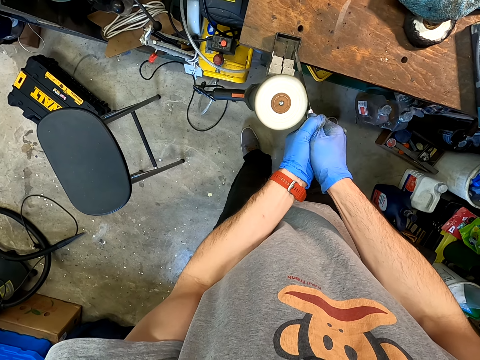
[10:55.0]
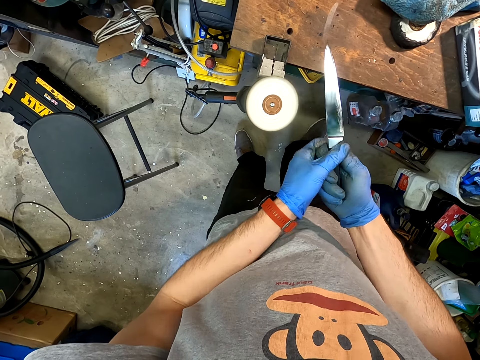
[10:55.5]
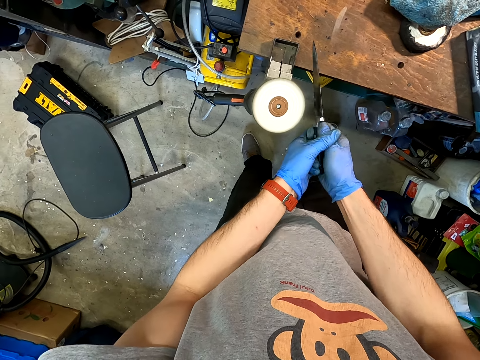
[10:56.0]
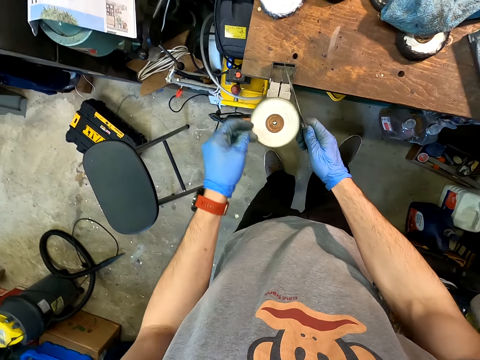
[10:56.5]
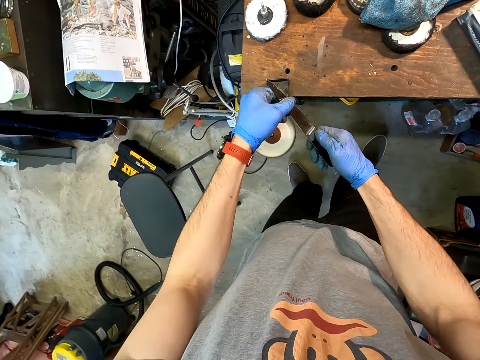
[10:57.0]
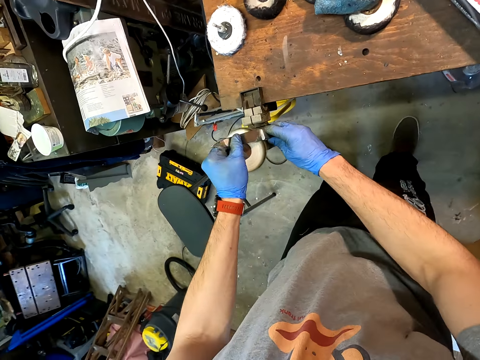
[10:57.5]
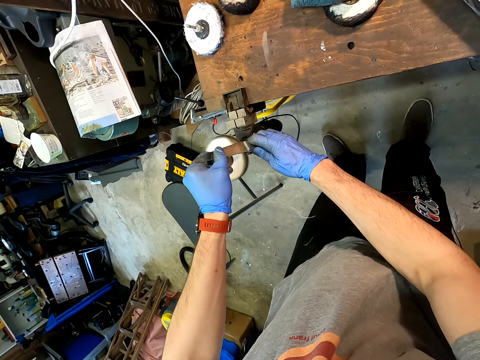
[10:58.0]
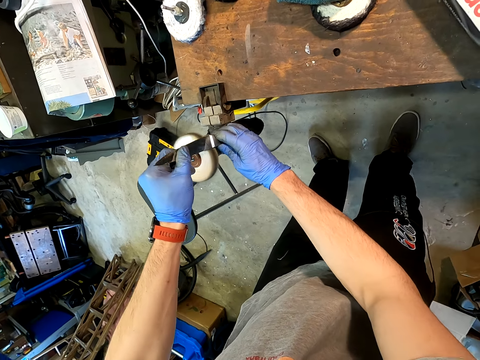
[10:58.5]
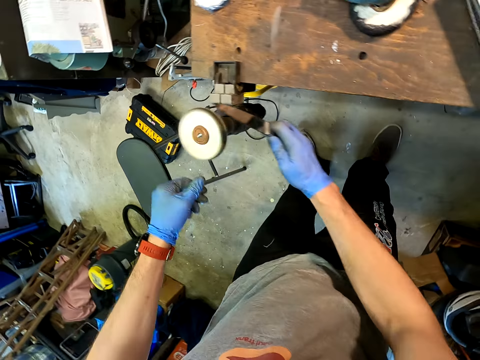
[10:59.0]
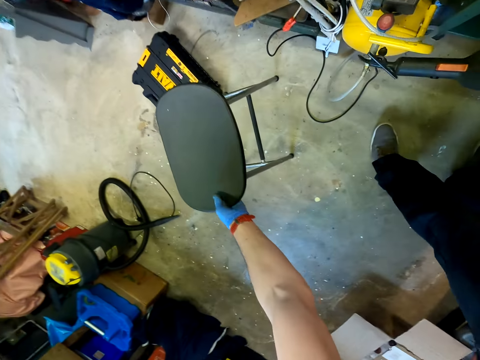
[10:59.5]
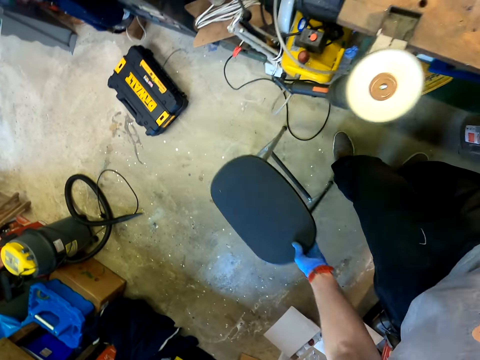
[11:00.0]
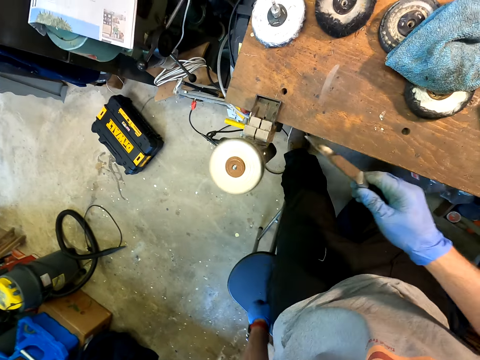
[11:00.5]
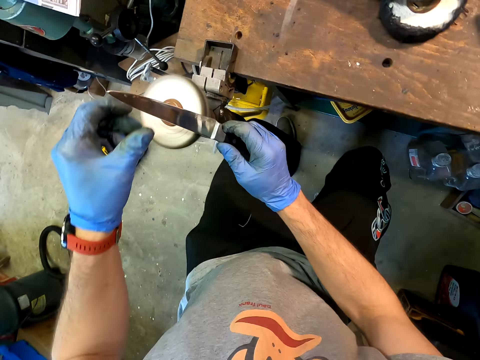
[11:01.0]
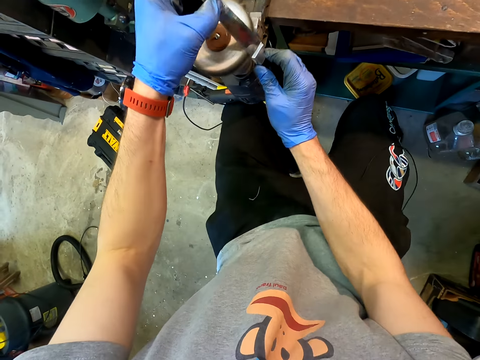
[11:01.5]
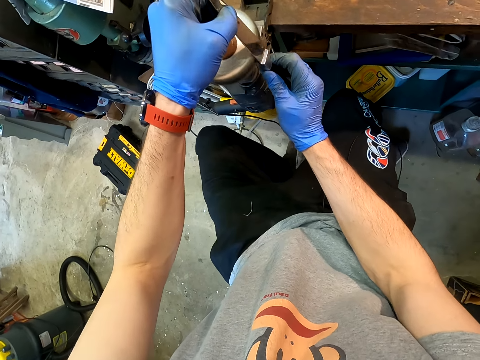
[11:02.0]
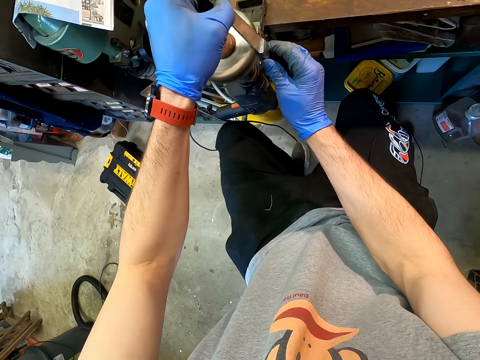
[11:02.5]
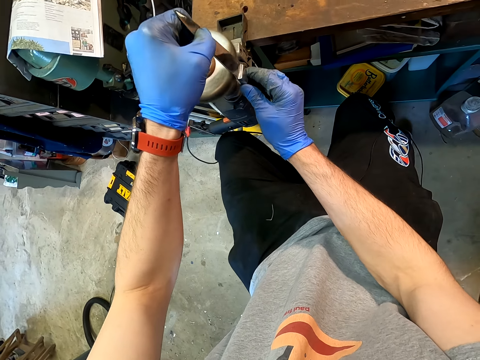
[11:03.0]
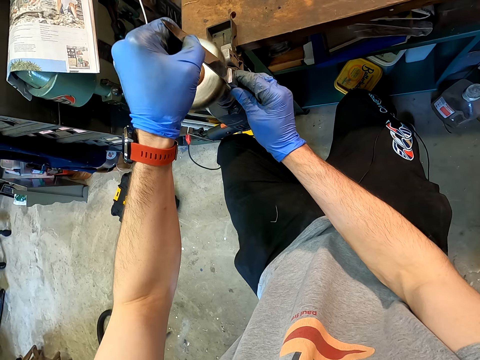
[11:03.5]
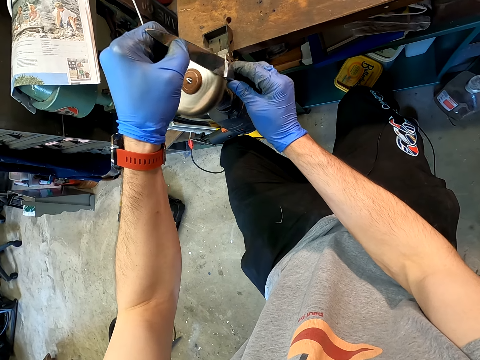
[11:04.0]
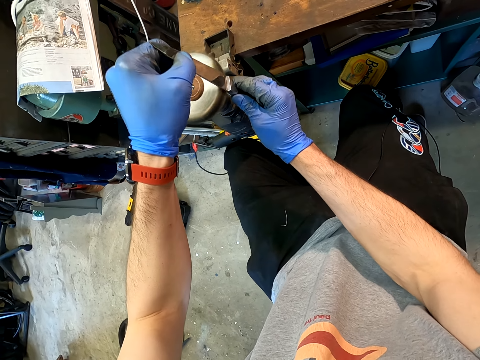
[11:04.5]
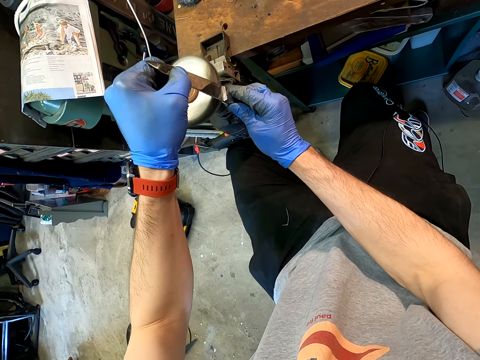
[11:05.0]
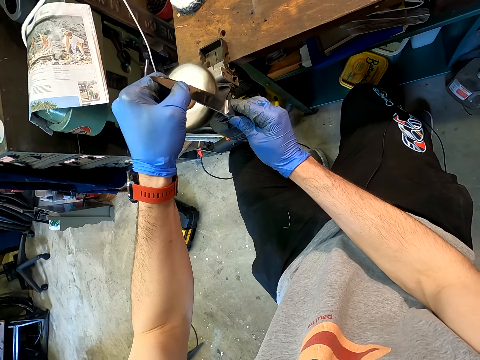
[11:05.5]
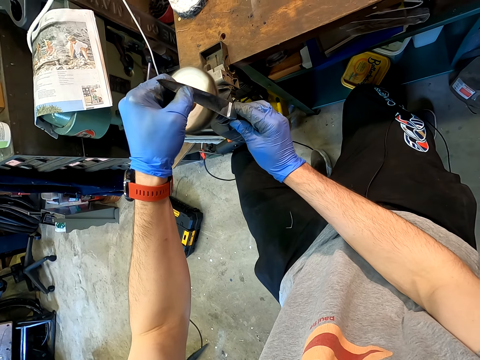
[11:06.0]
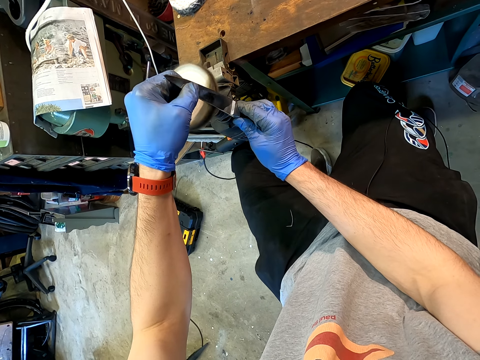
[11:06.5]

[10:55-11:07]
The camera wearer moves a stool. They sit on the stool. They sharpen the knife with a knife sanding machine.

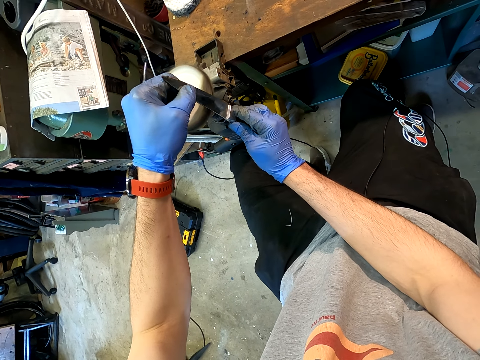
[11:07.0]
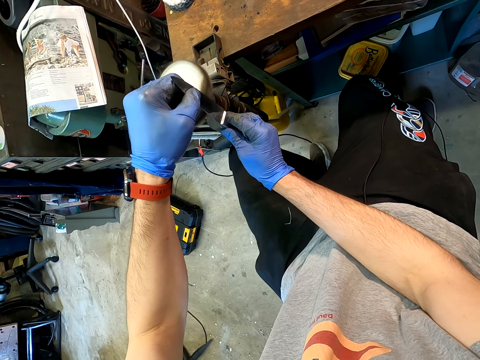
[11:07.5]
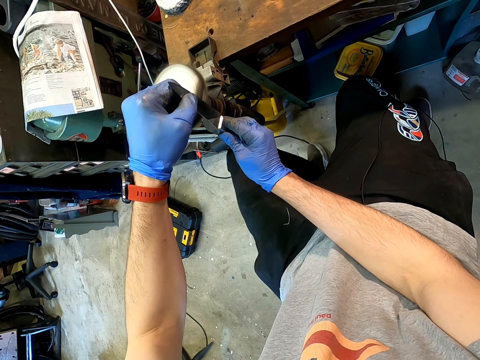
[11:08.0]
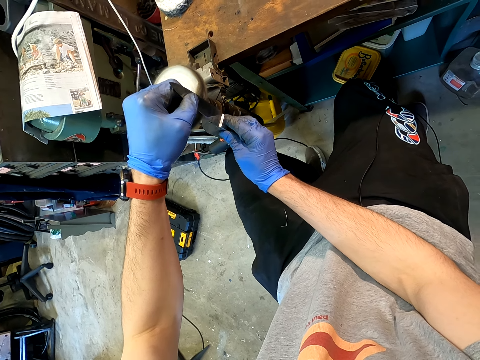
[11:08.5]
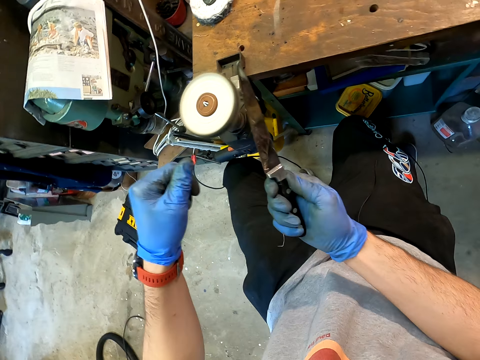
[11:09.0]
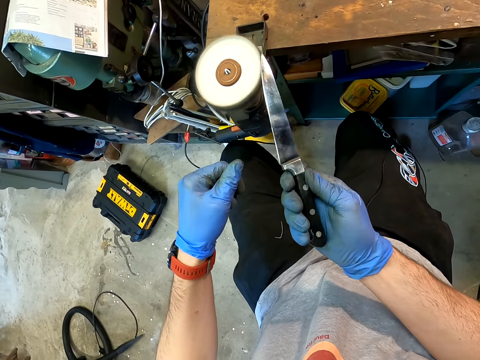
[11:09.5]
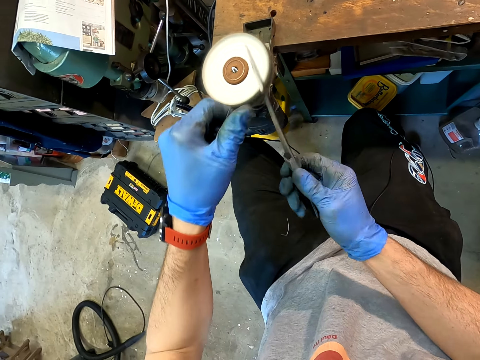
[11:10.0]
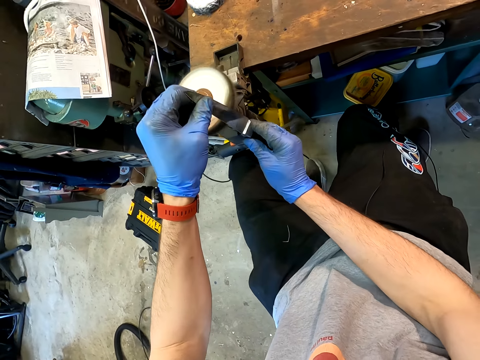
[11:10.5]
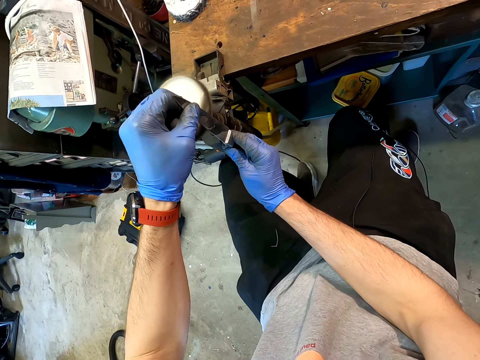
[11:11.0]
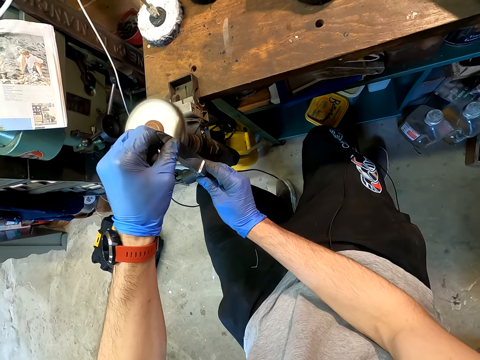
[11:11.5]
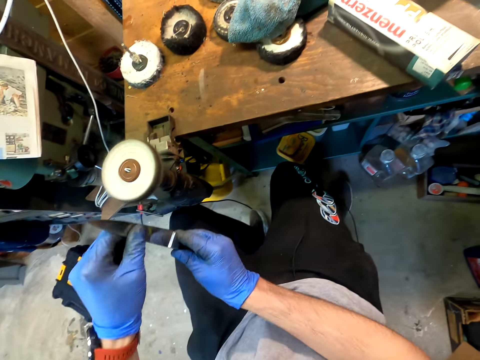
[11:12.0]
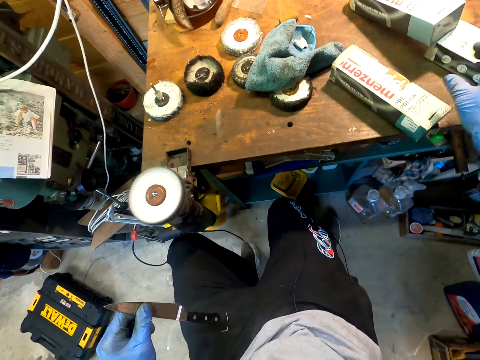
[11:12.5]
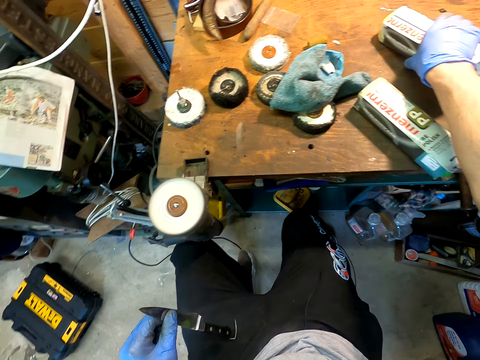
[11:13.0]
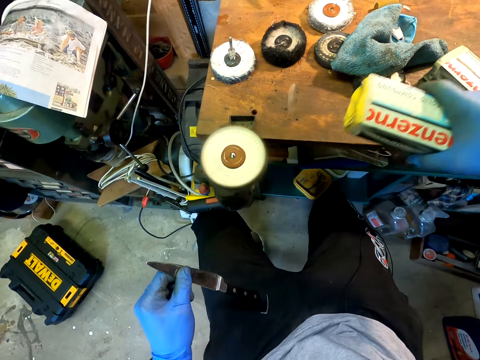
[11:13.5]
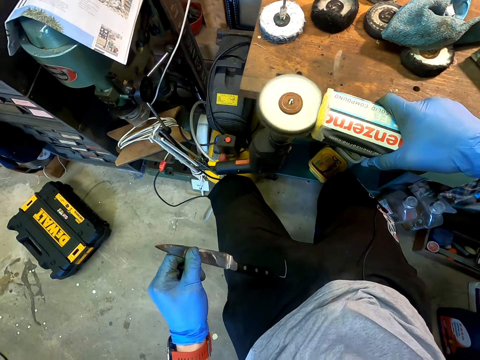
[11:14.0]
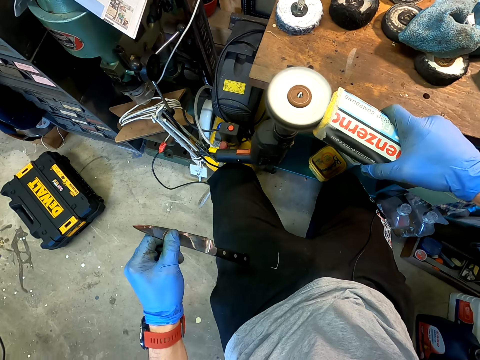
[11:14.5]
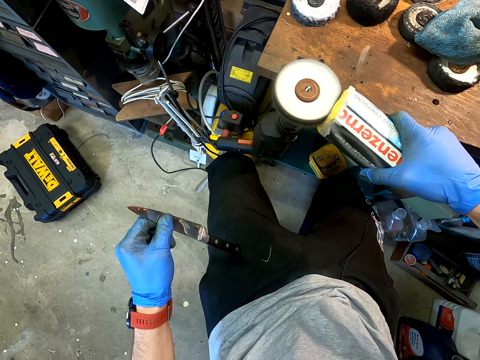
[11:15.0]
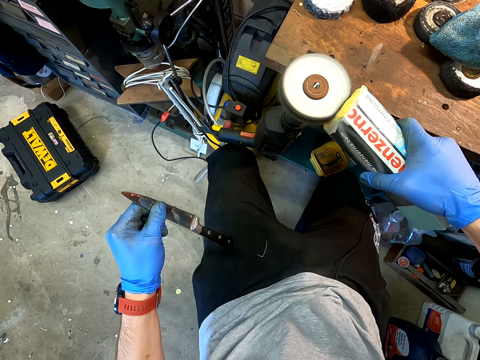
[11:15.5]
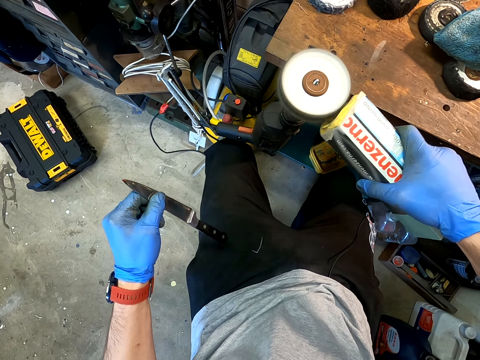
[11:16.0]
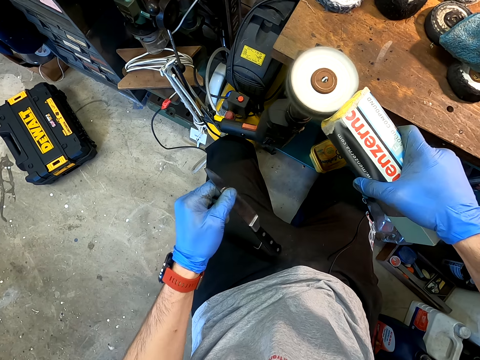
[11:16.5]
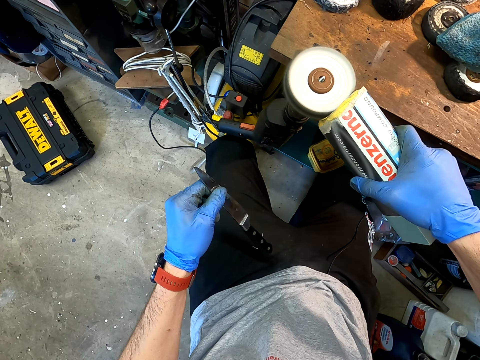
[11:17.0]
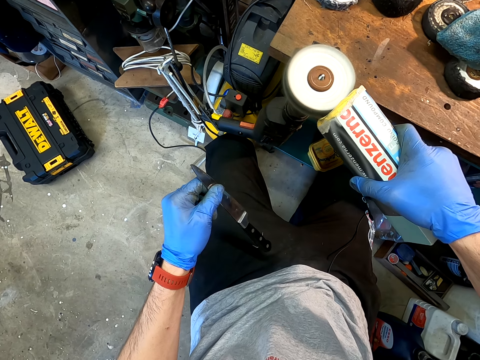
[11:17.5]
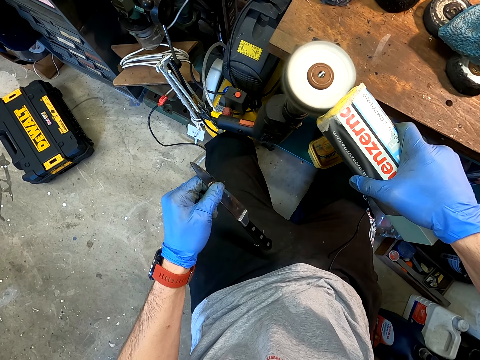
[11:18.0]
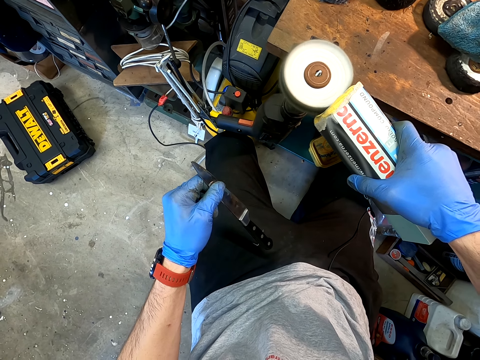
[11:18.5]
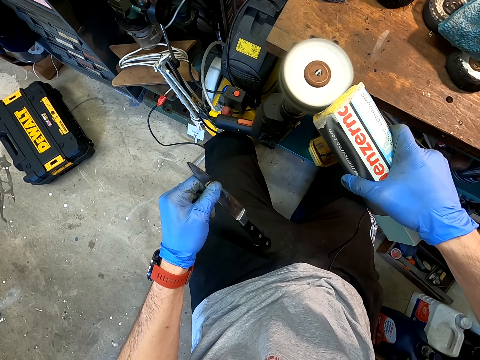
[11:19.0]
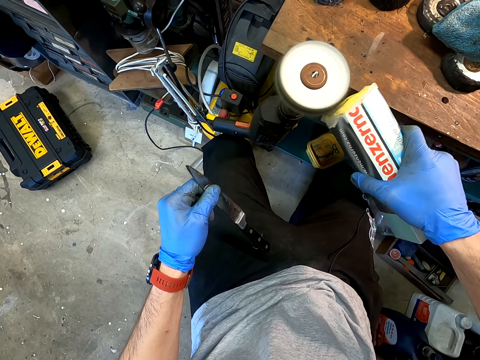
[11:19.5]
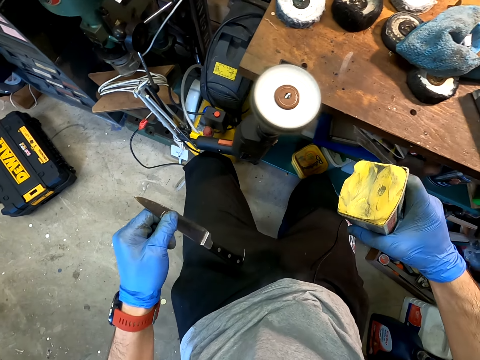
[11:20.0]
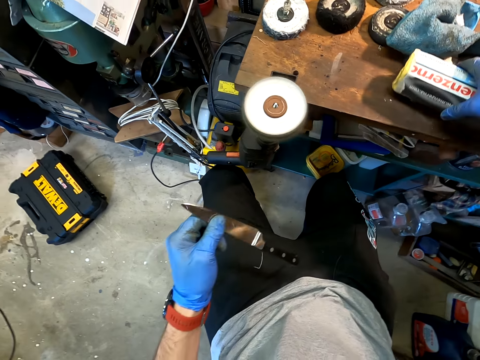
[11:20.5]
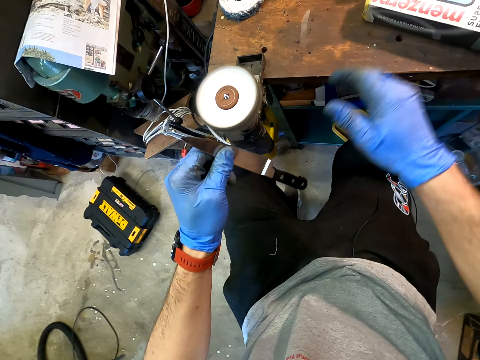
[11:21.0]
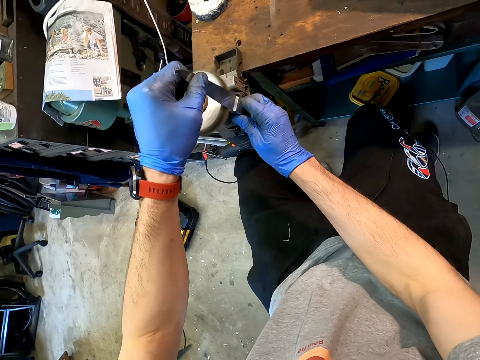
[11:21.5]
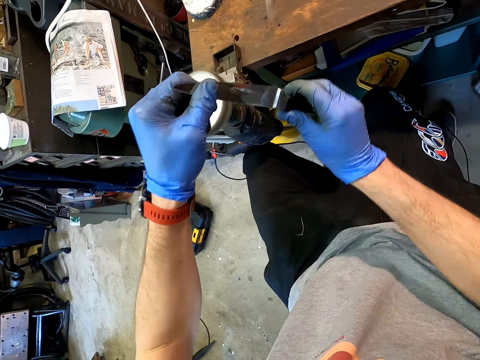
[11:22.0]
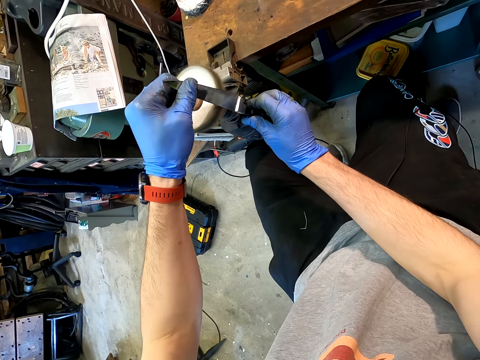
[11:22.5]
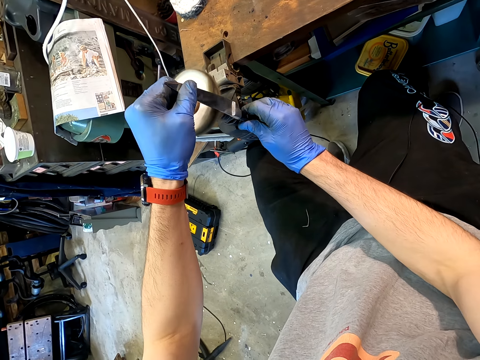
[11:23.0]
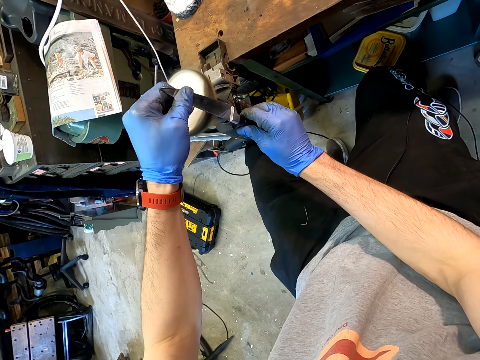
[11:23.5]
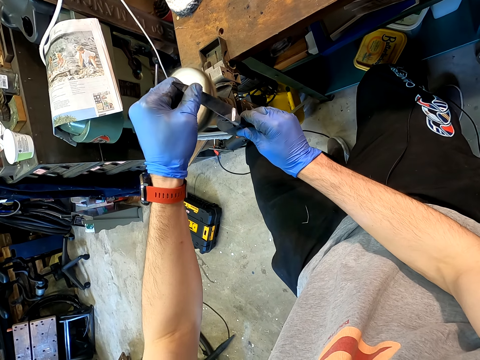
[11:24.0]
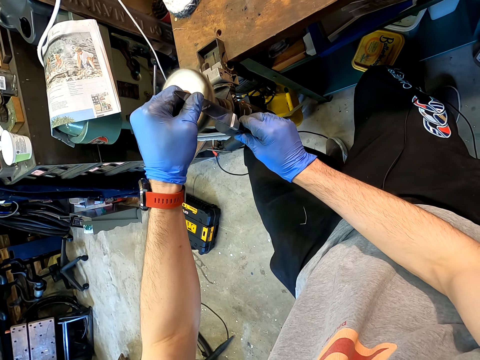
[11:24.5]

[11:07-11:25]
The camera wearer looks at the knife. They sharpen the knife with a knife sanding machine. They pick up the polish and apply the polish on the sanding machine. They sharpen the knife with a knife sanding machine.
